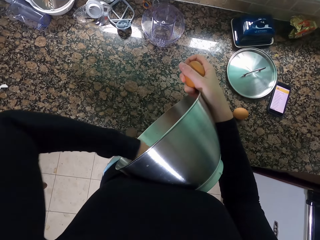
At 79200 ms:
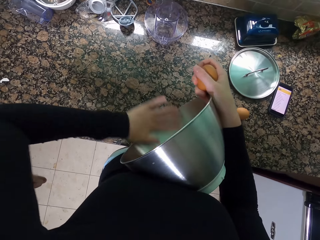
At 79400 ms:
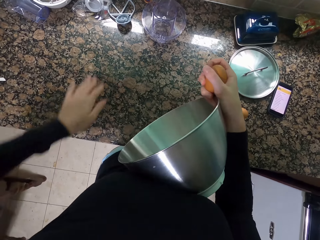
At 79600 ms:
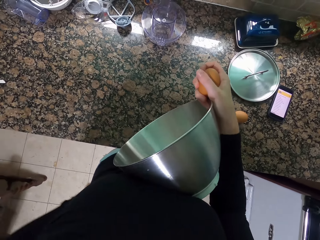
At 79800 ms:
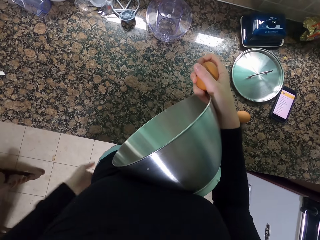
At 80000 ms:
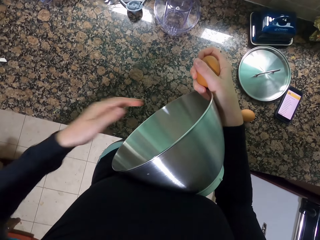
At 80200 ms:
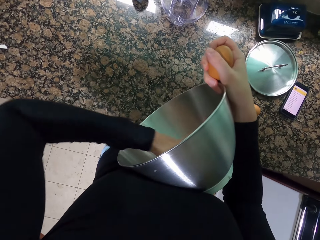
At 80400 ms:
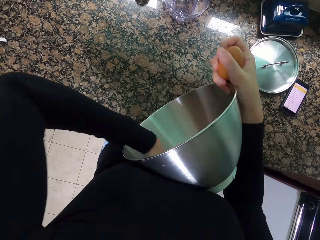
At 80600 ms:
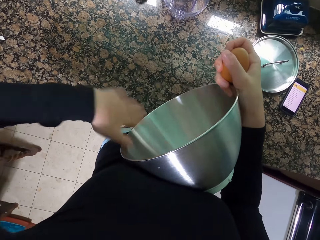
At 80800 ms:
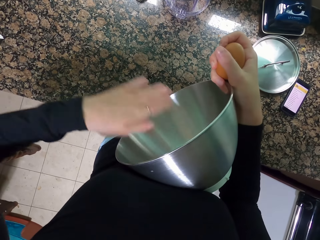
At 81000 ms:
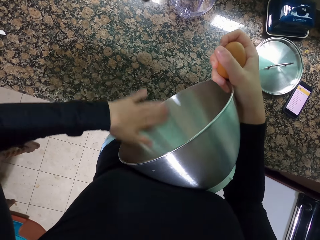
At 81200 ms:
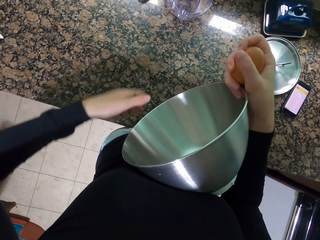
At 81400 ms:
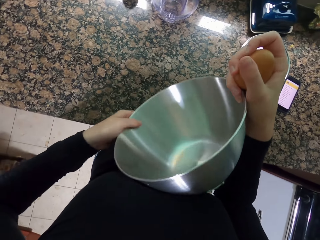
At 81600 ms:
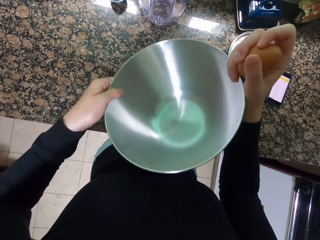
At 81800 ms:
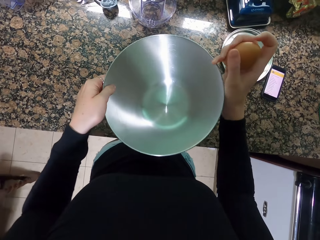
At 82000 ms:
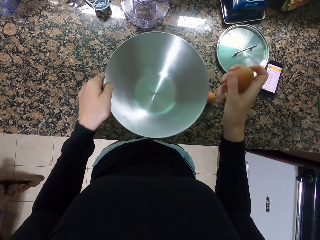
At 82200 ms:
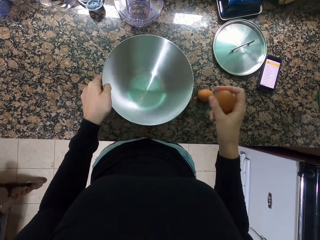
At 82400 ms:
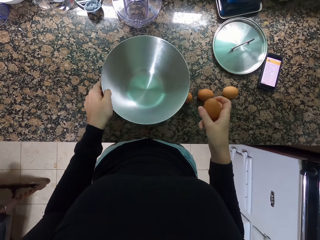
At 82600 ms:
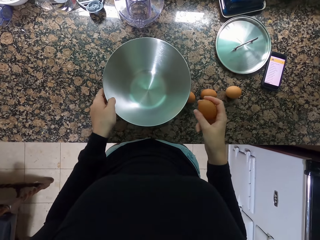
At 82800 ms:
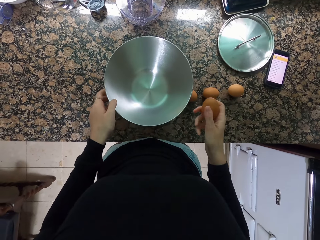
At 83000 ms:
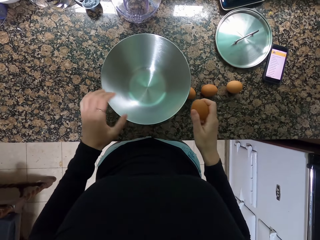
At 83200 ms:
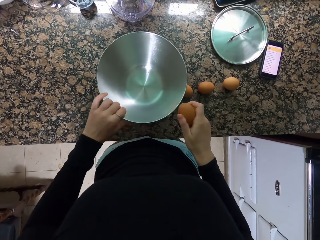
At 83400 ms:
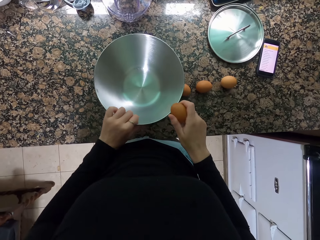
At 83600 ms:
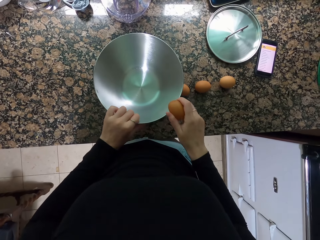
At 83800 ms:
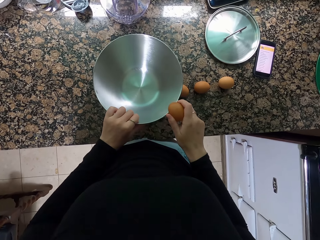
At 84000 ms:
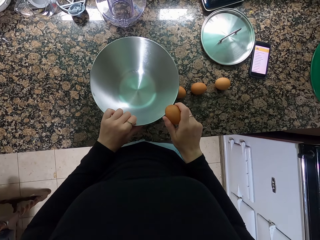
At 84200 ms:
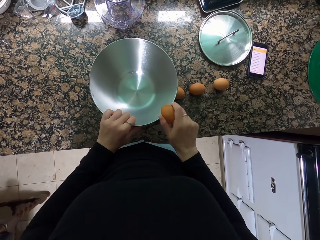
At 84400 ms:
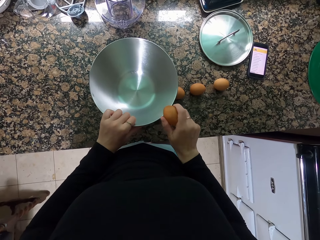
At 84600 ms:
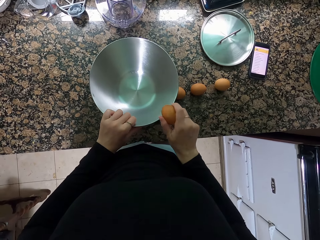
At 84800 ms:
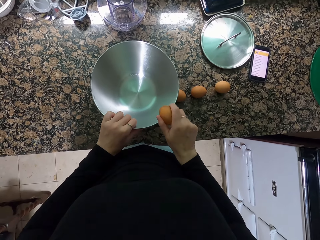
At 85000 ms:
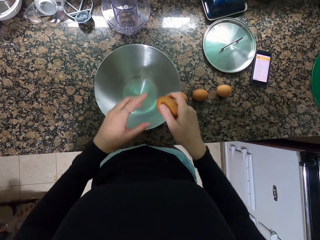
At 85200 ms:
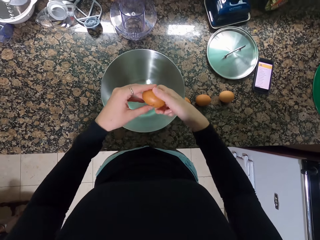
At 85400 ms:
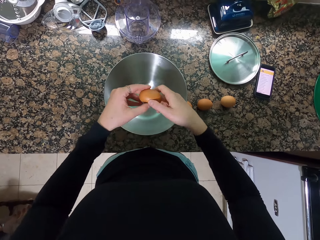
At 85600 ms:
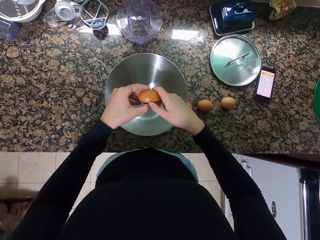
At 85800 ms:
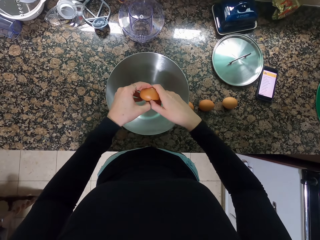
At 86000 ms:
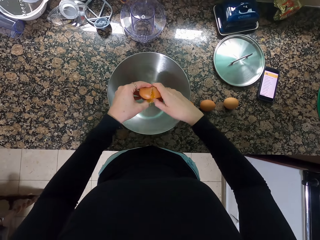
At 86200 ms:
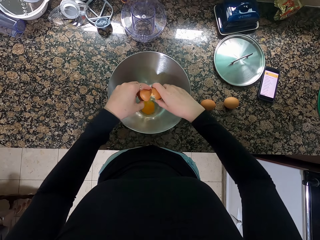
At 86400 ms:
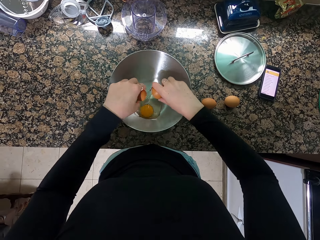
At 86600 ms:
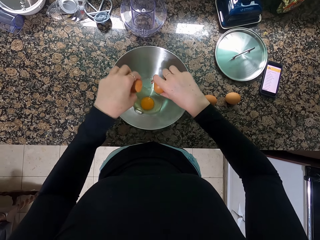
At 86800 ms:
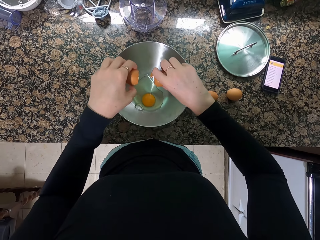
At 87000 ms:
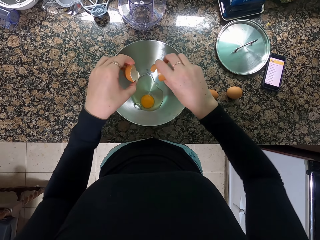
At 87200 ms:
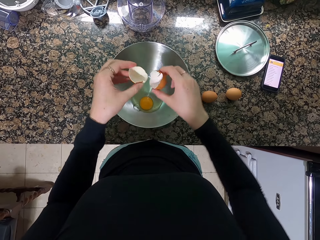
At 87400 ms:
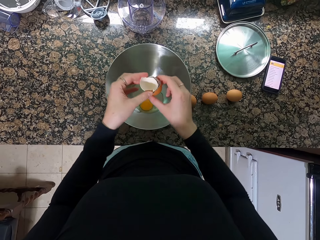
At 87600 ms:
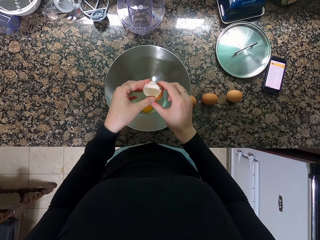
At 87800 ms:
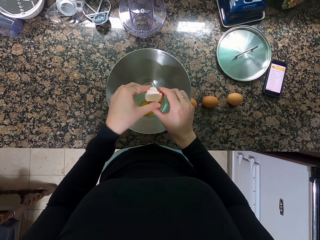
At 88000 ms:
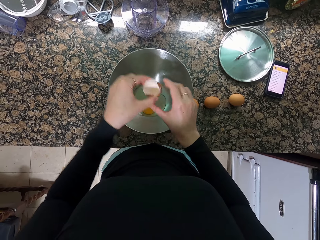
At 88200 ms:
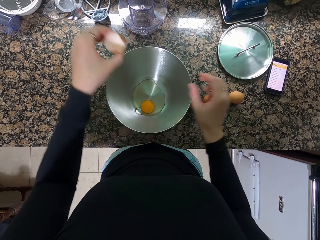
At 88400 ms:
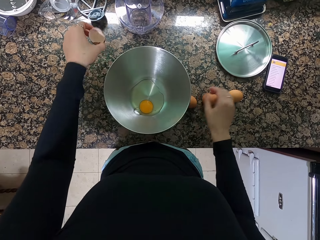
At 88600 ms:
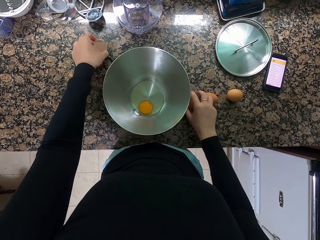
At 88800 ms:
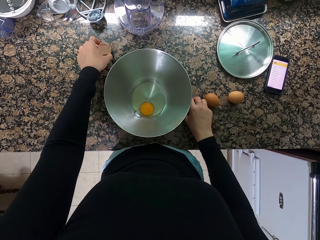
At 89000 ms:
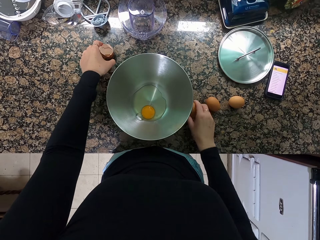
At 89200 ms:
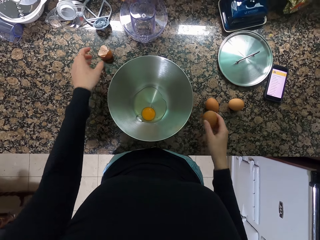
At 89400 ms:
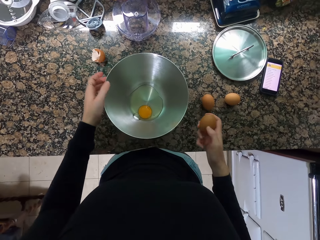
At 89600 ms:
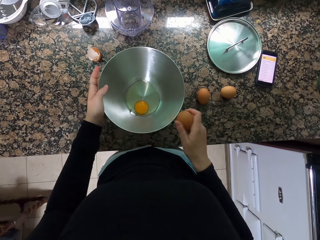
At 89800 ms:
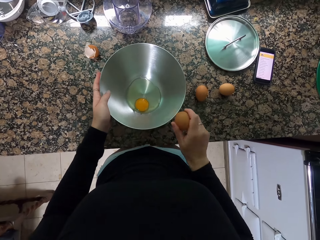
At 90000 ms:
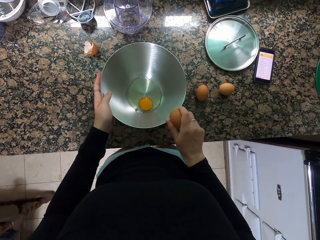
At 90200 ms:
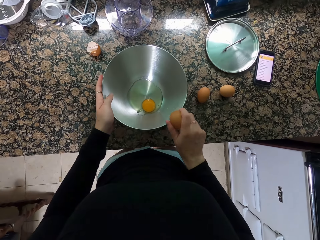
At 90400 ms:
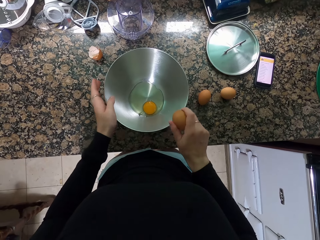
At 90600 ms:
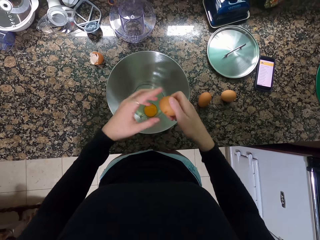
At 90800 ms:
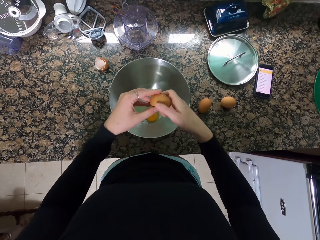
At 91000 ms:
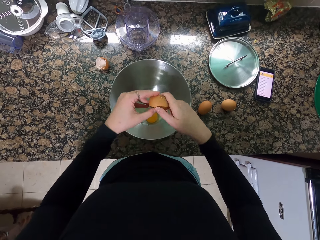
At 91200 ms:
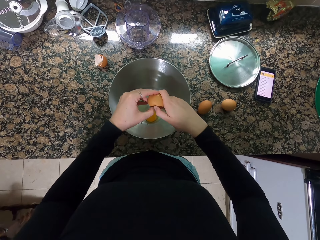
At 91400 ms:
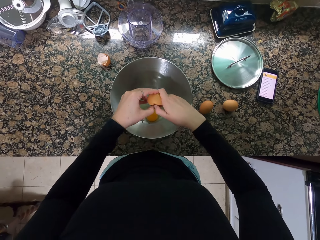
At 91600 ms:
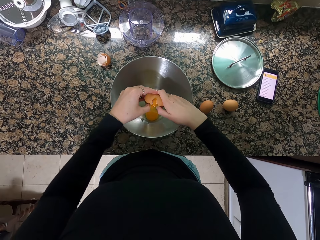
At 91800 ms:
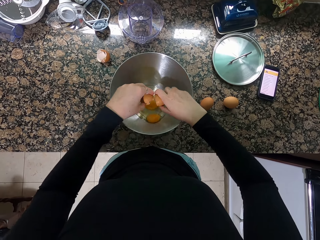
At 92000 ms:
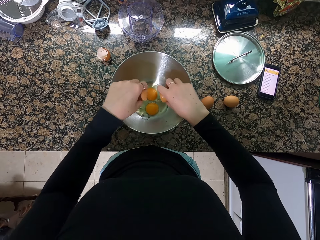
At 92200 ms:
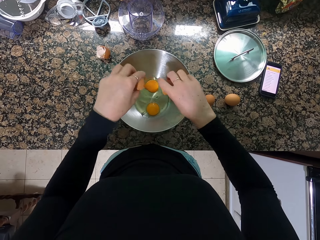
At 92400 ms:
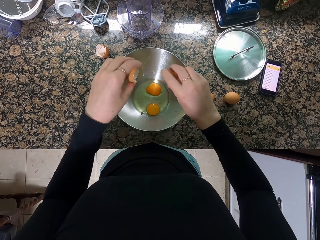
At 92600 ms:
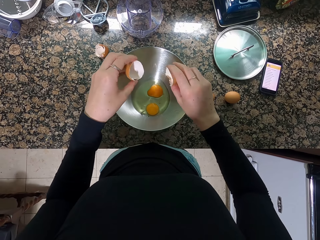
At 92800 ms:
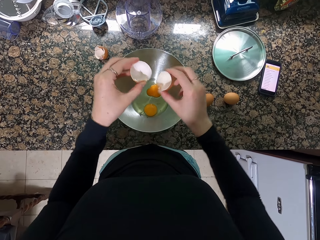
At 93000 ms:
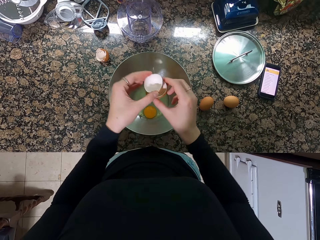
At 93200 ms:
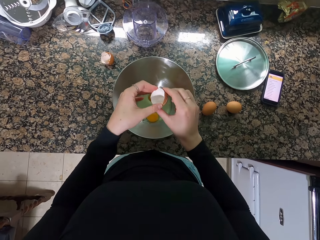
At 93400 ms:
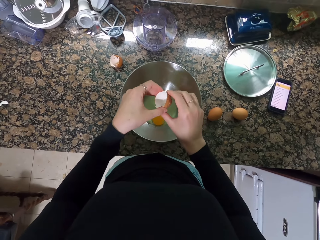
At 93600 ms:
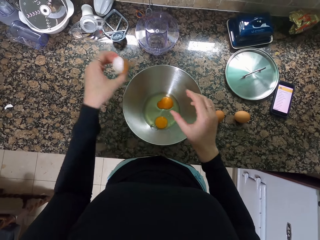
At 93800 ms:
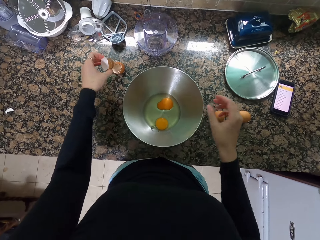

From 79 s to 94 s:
The camera wearer wipes the bowl and puts down the bowl. They crush the eggs in the container. They hit the egg against the edge of the bowl. They pour the egg yolk into the bowl. They put down the egg shell. They hold an egg. They hit the egg against the edge of the bowl. They pour the egg yolk into the bowl.

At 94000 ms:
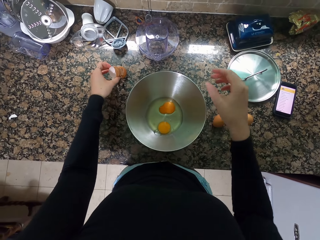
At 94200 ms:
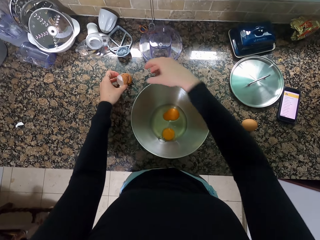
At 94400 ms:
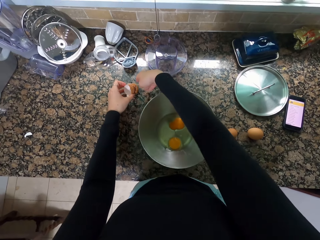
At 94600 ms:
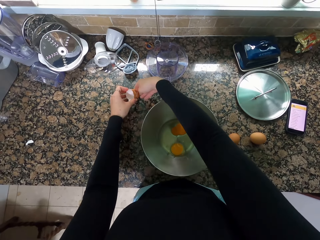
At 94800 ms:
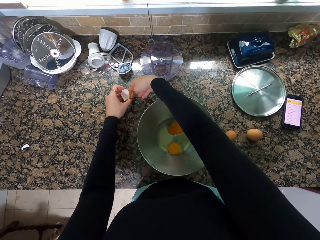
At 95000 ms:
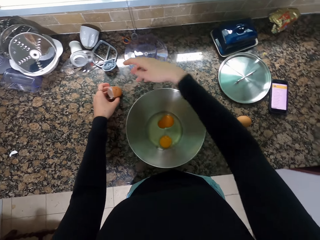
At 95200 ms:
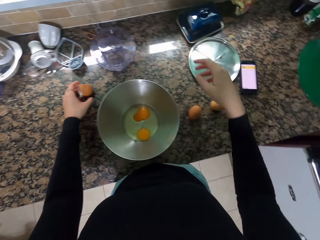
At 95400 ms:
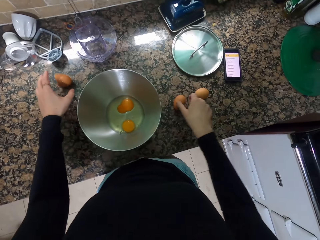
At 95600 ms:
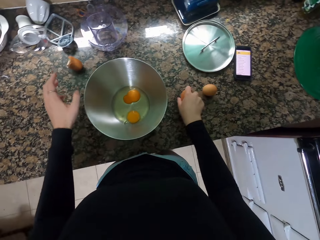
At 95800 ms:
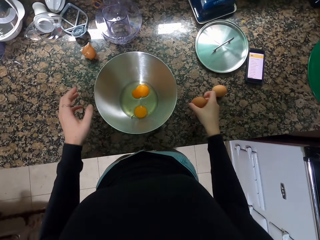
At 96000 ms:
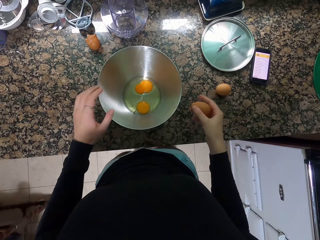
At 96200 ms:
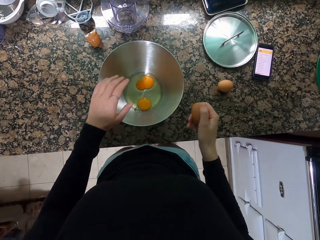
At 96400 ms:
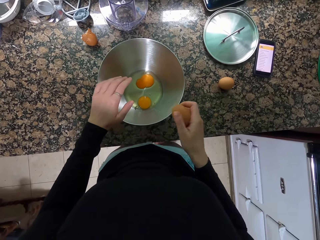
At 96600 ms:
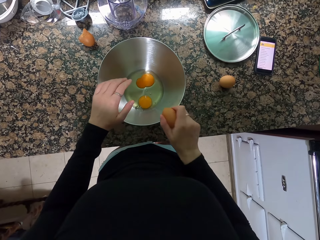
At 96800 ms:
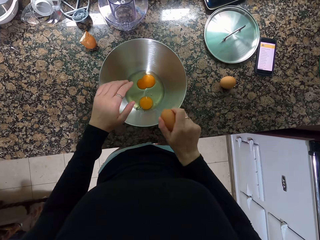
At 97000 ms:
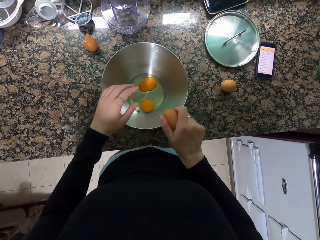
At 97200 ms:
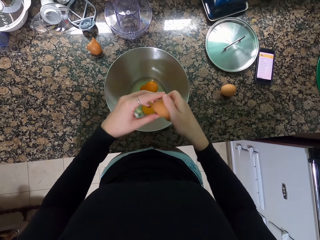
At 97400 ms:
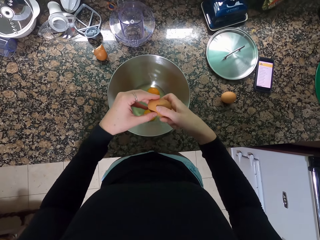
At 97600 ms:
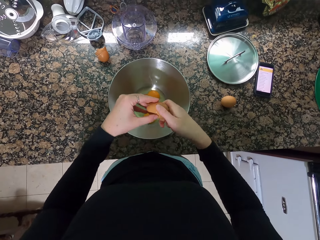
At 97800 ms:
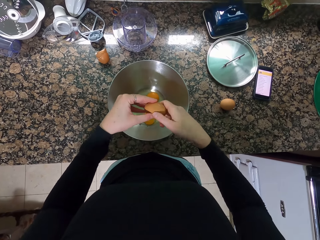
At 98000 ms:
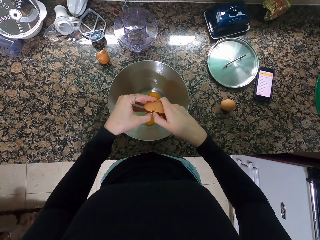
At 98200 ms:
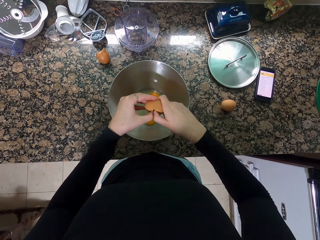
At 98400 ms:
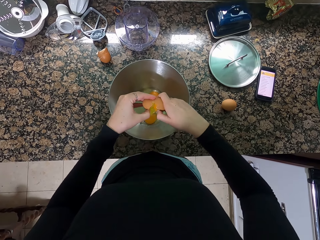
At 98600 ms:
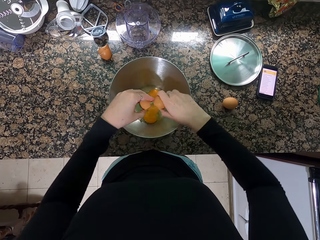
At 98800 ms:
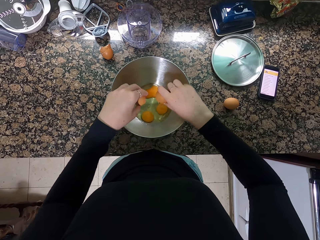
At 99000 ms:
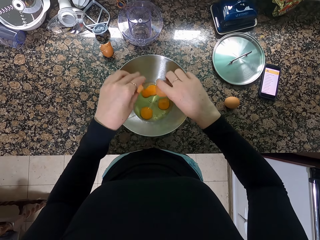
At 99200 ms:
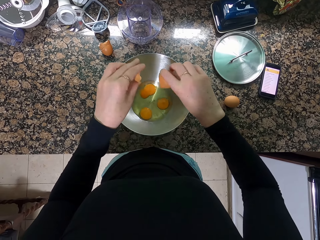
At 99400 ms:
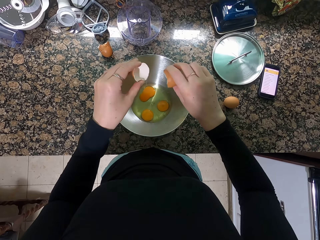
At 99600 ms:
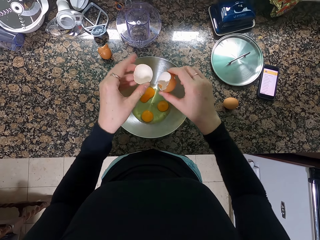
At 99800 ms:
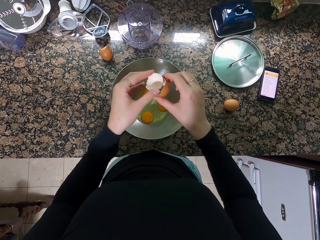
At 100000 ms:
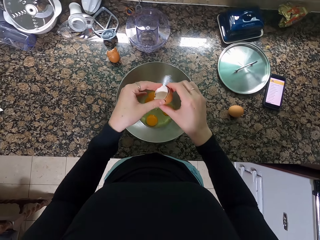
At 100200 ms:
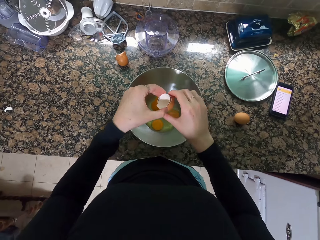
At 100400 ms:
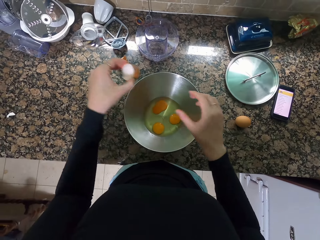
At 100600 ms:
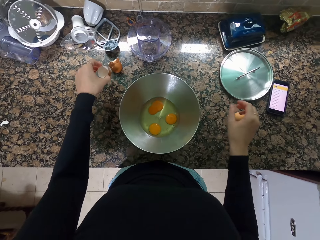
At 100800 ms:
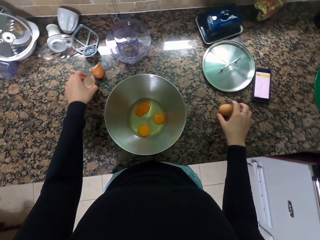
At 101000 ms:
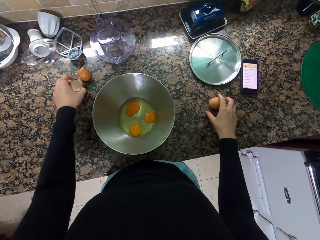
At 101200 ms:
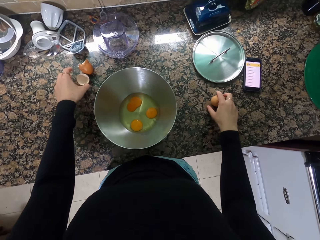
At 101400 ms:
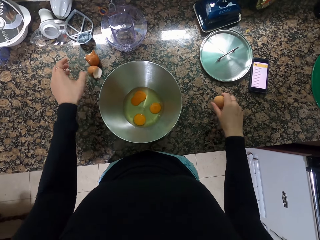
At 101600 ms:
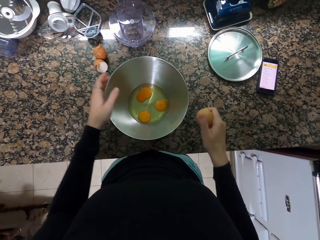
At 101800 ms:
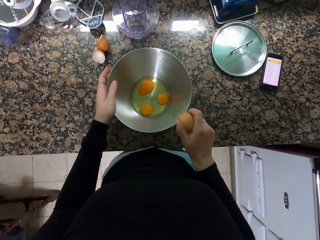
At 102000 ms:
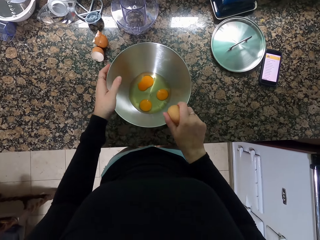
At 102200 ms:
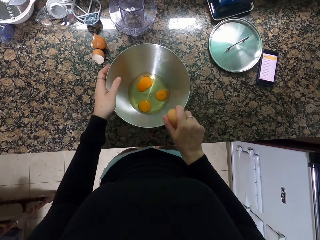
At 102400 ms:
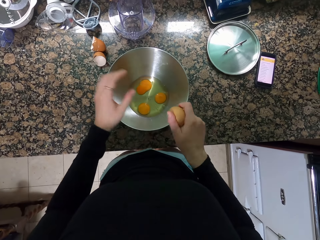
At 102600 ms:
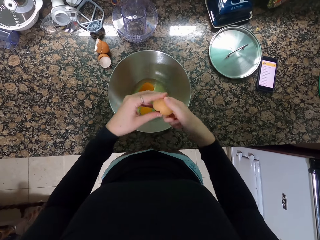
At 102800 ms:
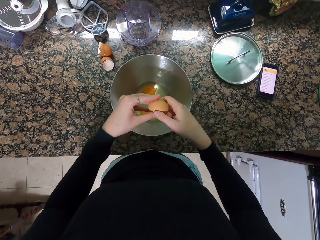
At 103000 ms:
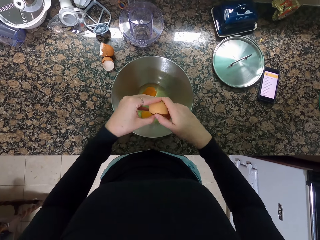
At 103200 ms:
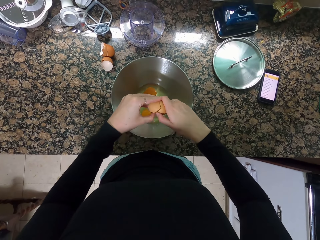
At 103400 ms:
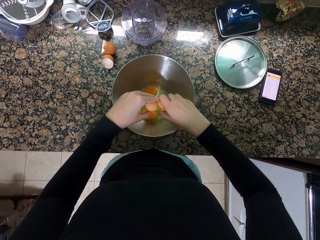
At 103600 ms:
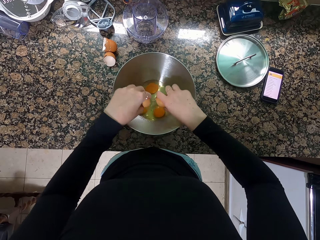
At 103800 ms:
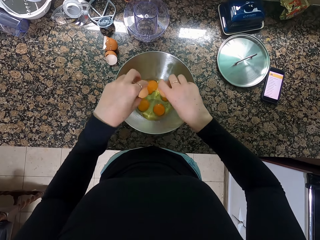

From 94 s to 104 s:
The camera wearer puts down the egg shell. They pick up an egg. They hit the egg against the edge of the bowl. They pour the egg yolk into the bowl. They put down the egg shell. They pick up an egg. They hit the egg against the edge of the bowl.
